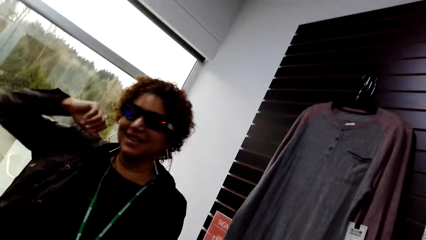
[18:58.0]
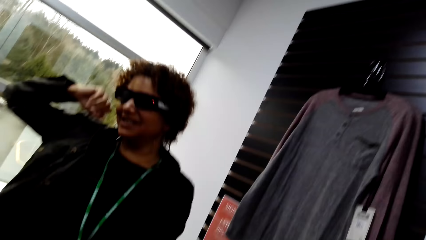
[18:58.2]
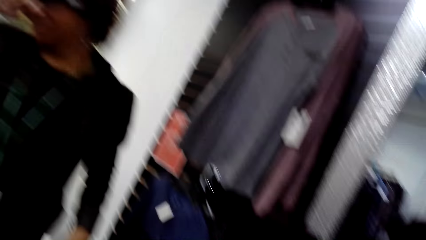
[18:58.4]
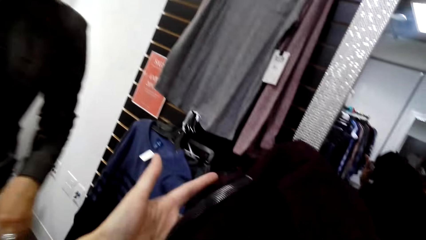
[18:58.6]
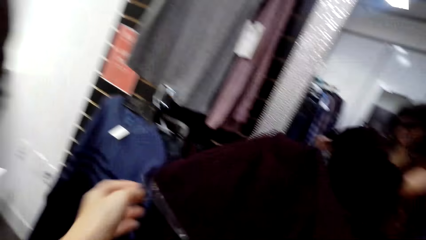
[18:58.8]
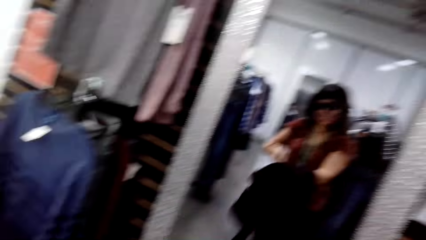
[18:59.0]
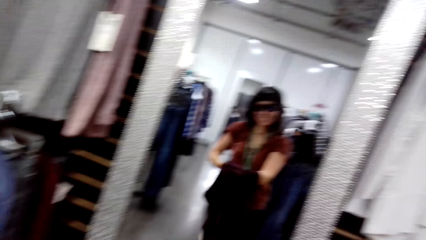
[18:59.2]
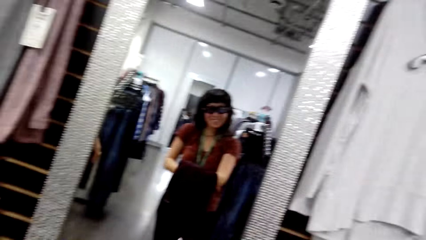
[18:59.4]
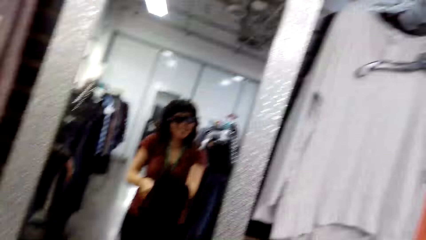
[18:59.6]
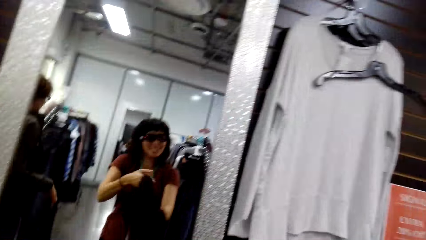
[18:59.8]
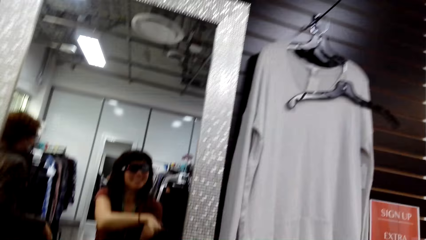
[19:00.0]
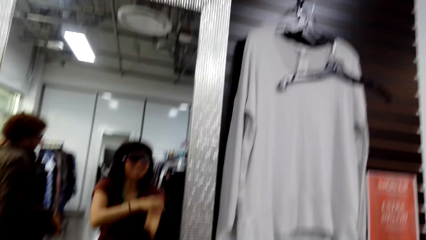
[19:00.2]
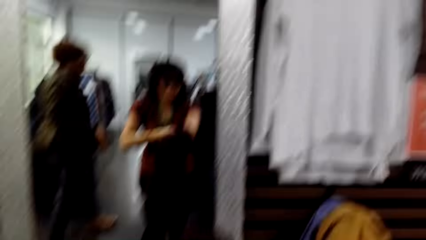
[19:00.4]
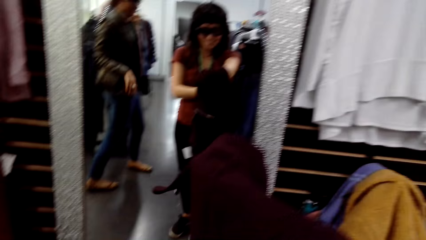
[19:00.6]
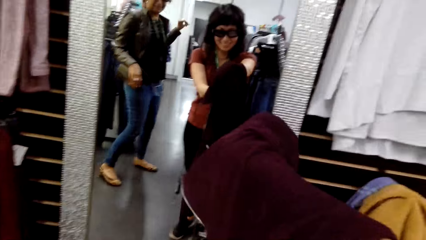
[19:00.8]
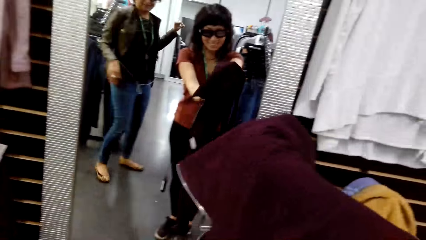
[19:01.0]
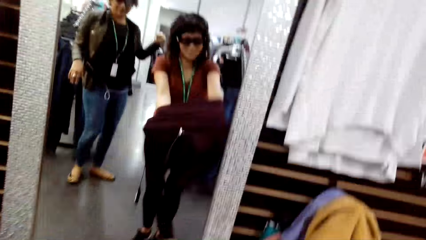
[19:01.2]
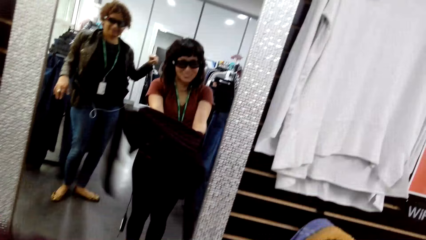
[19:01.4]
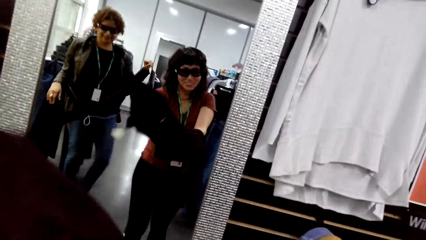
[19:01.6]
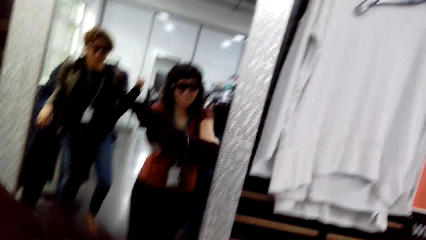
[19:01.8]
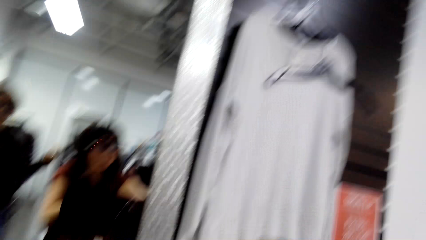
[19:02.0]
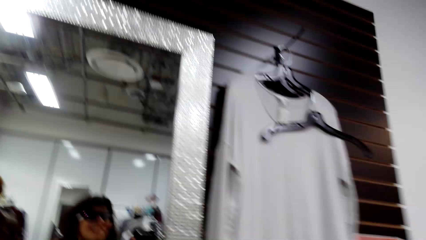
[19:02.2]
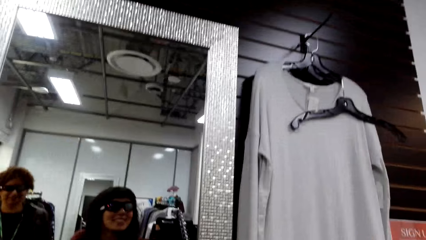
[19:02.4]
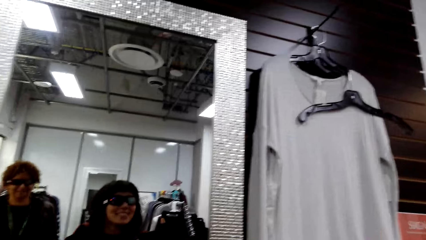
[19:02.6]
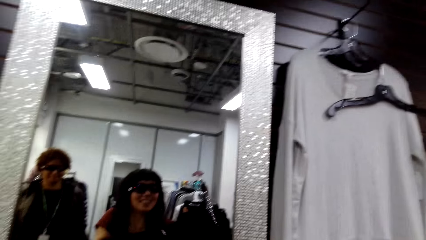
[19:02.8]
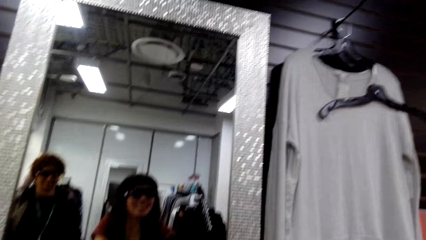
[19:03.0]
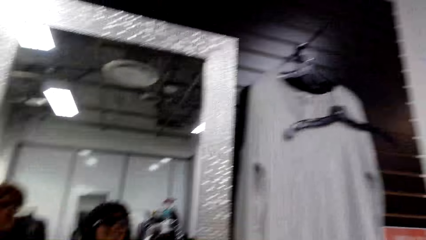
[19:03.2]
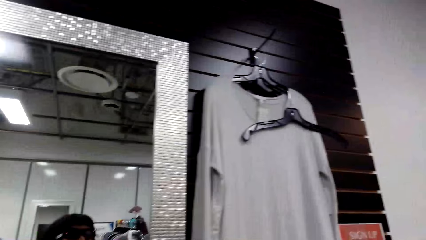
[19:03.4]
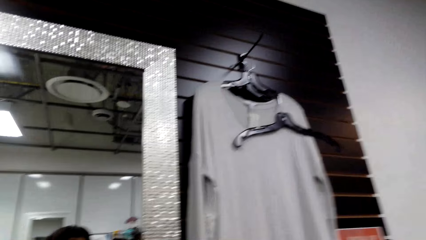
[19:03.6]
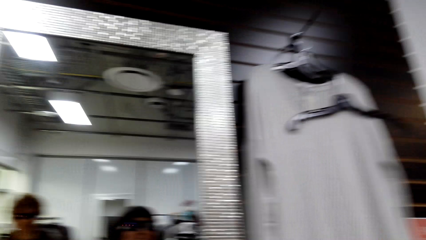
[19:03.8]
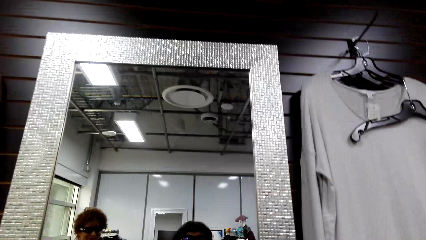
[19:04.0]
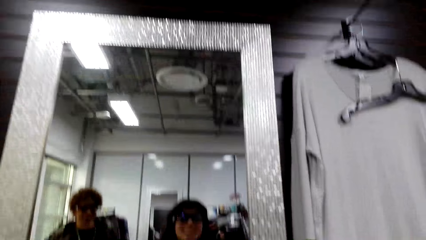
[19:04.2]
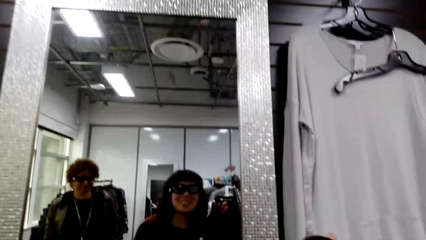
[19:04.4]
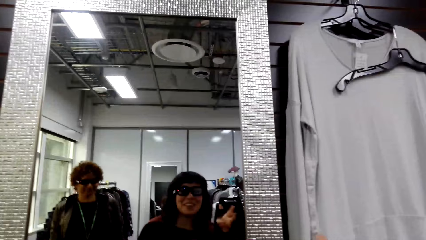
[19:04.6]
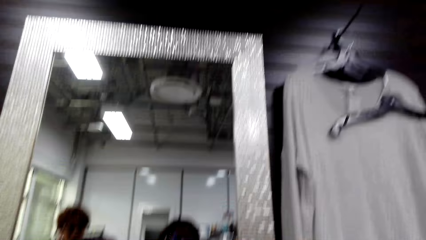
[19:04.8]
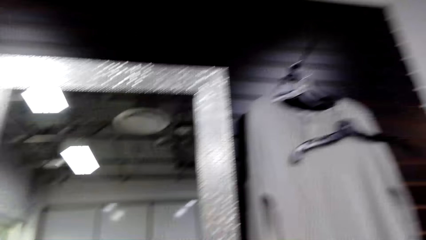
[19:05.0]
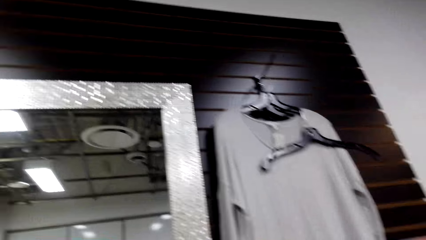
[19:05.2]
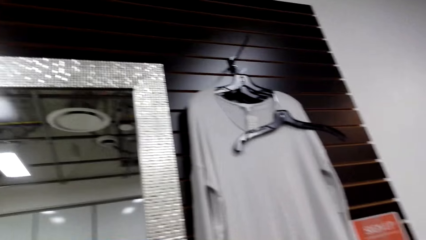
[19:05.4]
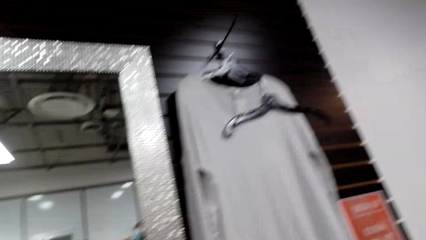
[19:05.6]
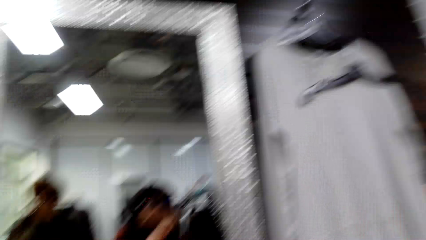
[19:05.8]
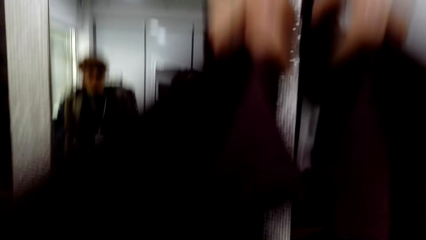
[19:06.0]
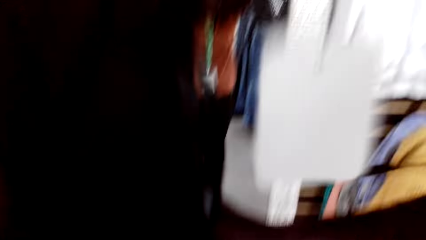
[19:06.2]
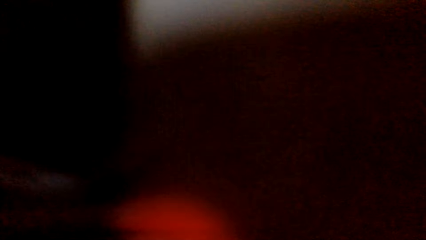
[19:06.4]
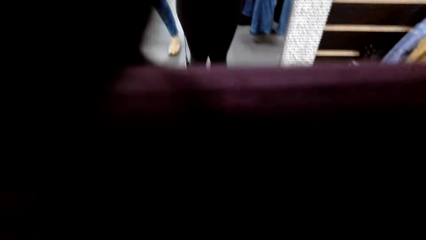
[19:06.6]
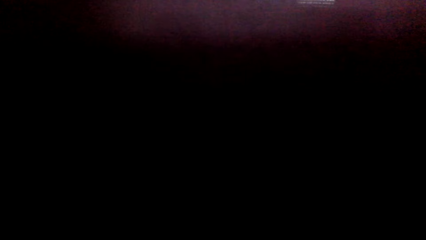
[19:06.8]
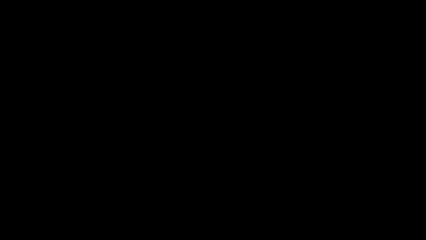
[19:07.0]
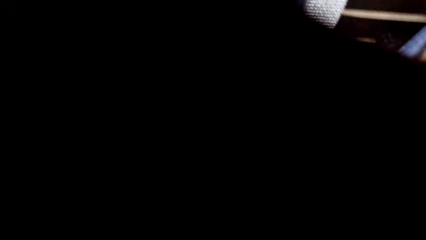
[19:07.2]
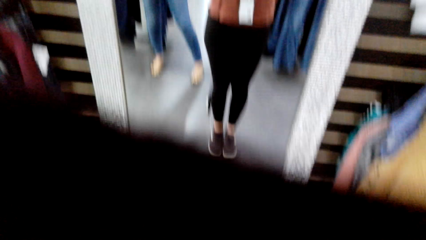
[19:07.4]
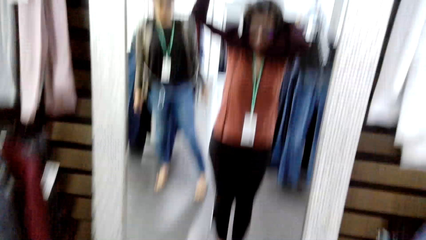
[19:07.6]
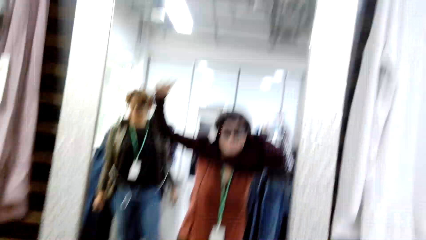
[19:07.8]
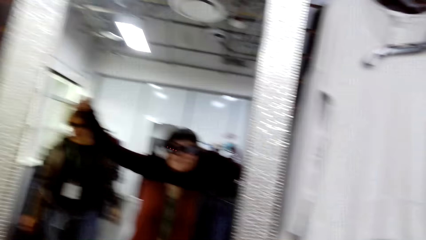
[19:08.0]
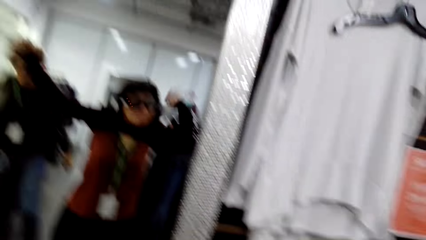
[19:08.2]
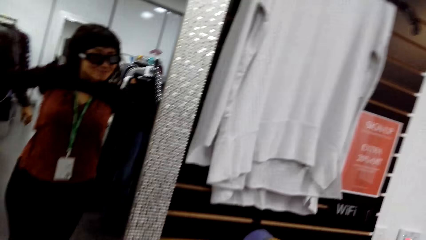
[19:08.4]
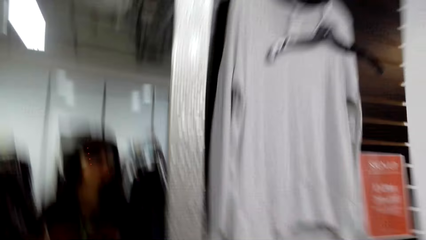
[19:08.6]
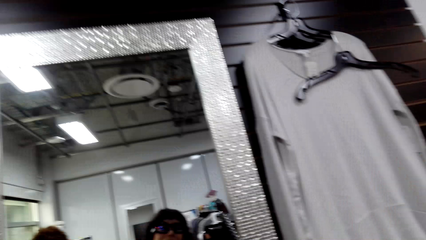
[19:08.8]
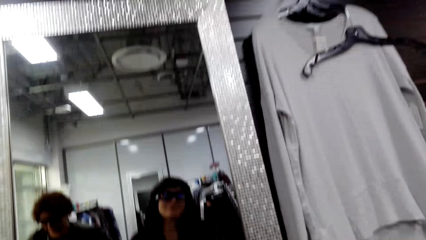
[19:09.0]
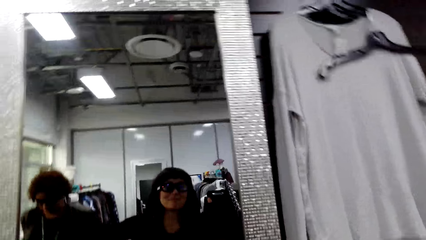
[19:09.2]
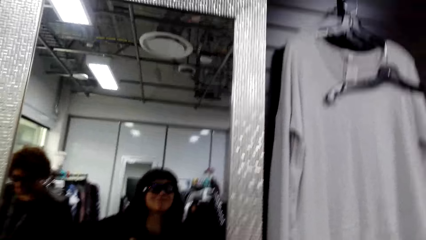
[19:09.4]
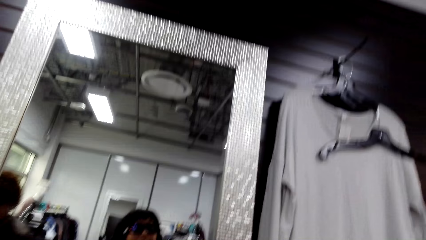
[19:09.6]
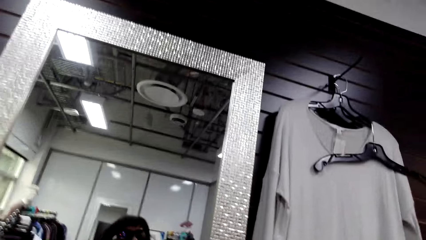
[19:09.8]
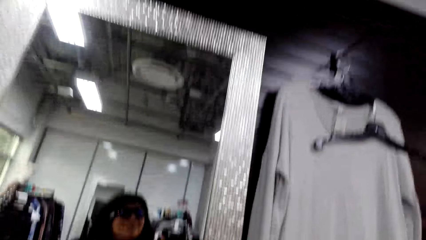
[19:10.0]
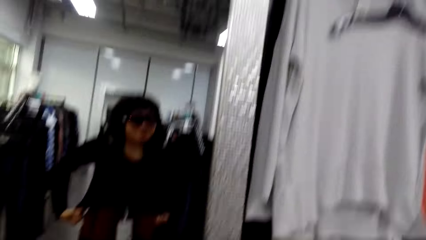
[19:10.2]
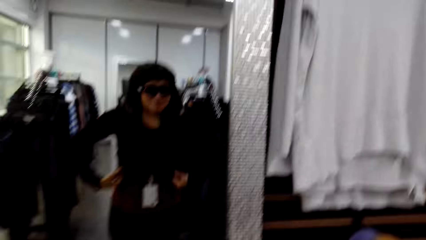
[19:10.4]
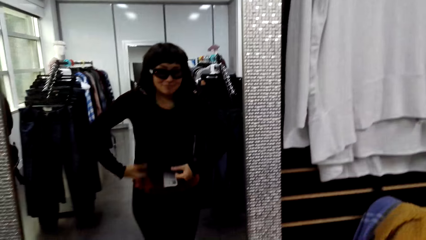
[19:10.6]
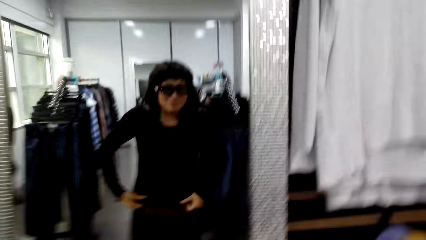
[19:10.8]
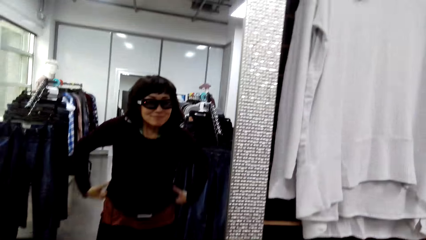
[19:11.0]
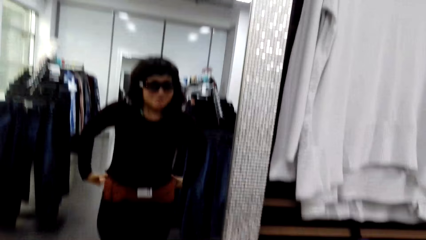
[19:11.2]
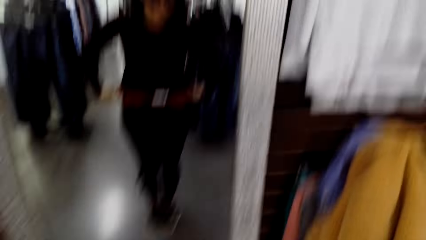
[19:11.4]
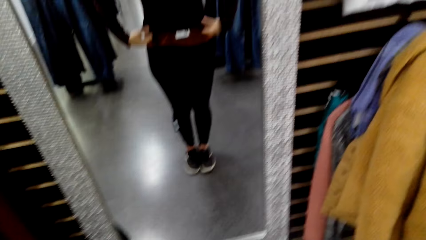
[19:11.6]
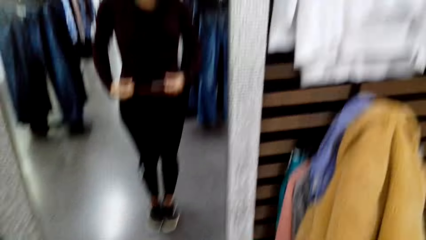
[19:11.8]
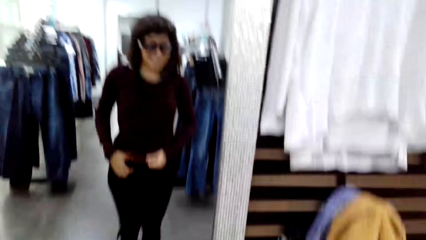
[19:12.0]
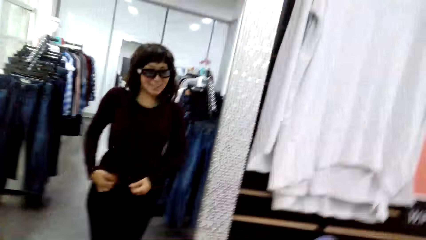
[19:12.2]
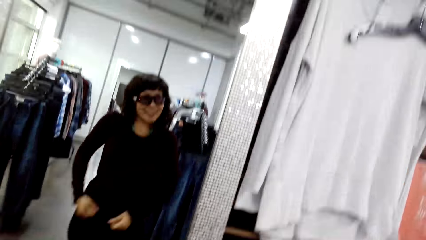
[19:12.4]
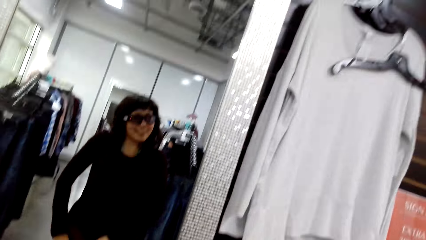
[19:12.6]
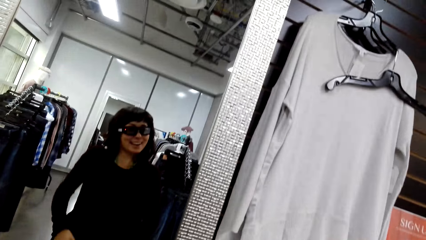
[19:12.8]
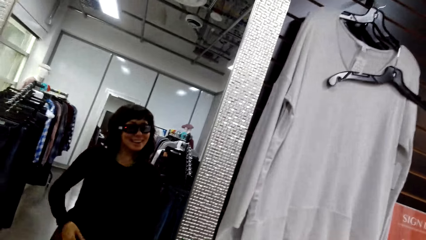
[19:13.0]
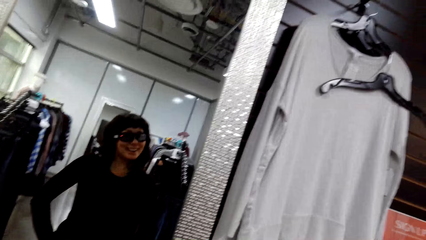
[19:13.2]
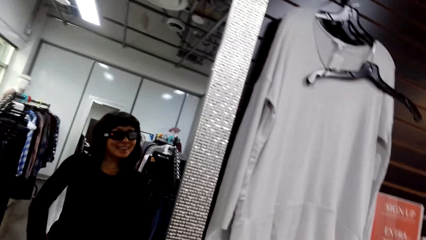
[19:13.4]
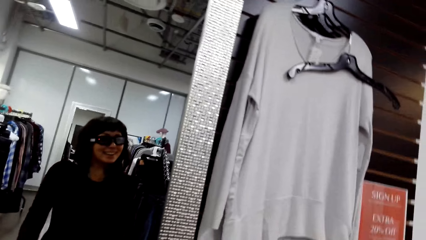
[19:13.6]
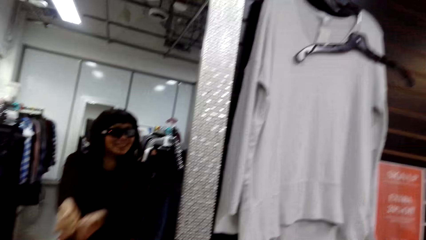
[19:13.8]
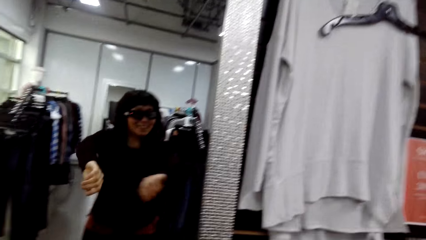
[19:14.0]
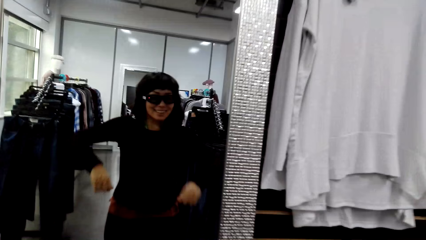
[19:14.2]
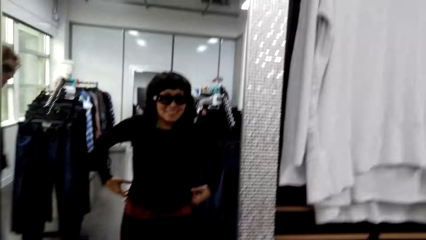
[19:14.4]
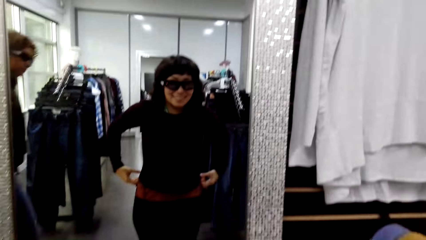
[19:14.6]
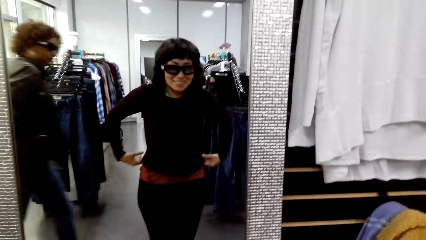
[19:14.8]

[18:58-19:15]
A woman moves her hand. The camera wearer looks at the mirror. They stand in front of the camera. They wear the sweater. They wear a top in front of the mirror.
